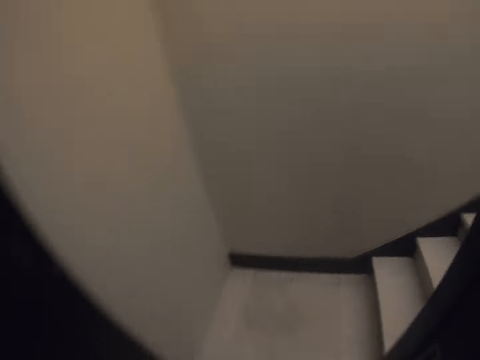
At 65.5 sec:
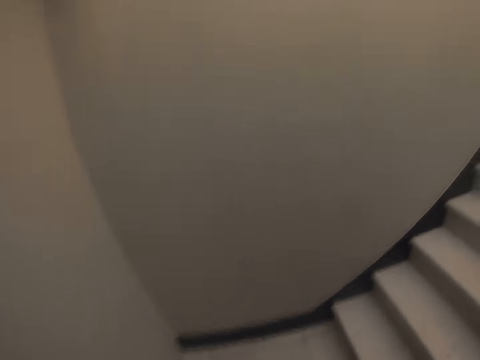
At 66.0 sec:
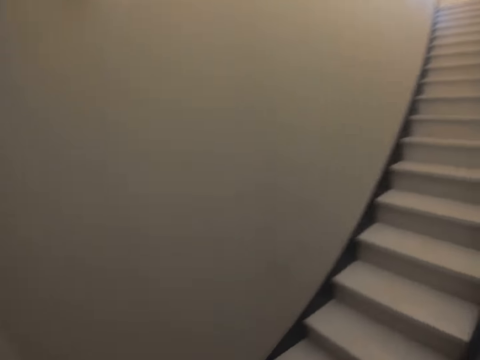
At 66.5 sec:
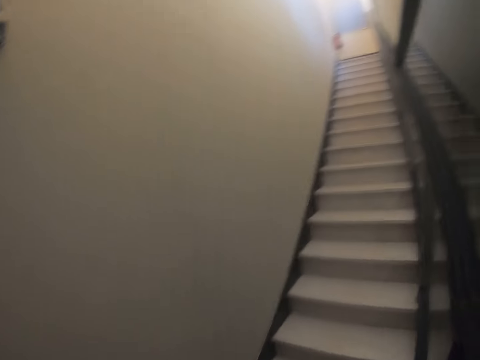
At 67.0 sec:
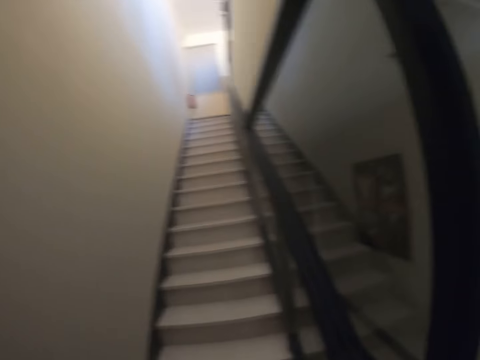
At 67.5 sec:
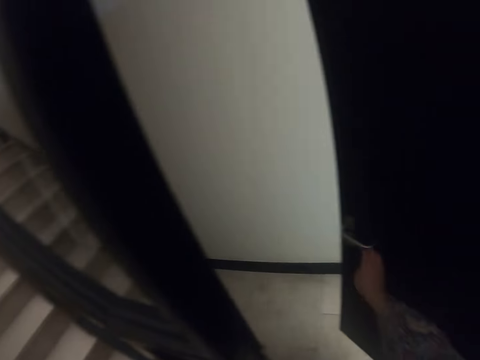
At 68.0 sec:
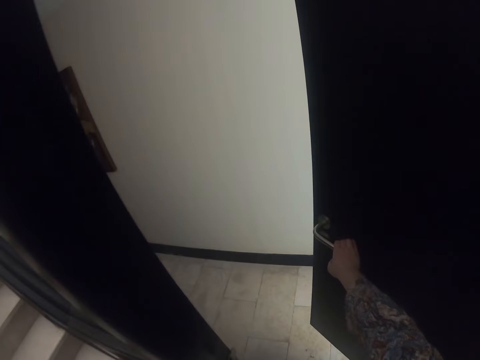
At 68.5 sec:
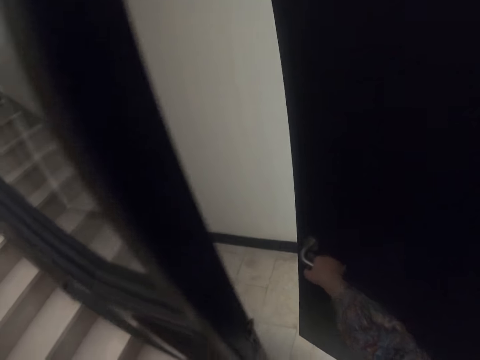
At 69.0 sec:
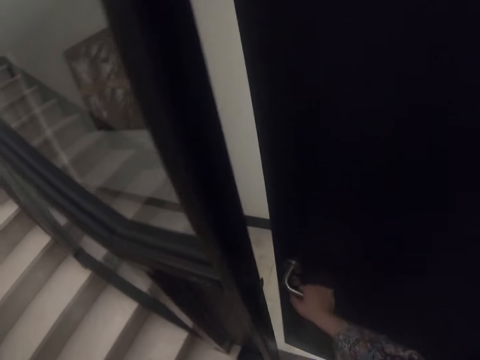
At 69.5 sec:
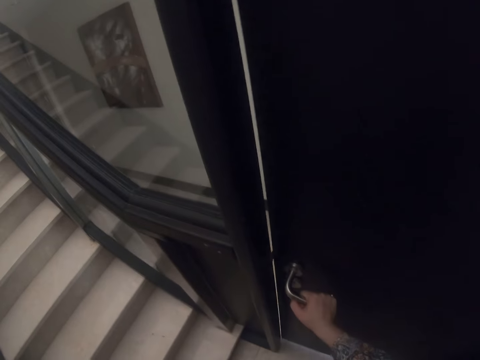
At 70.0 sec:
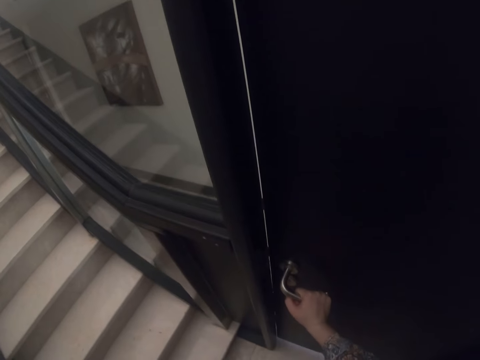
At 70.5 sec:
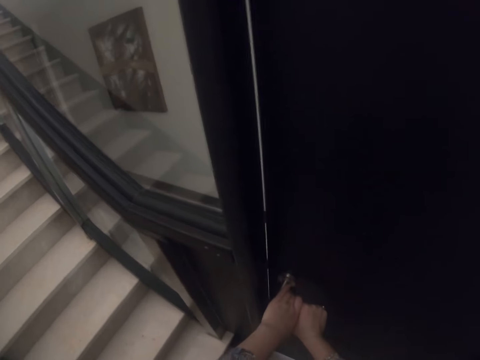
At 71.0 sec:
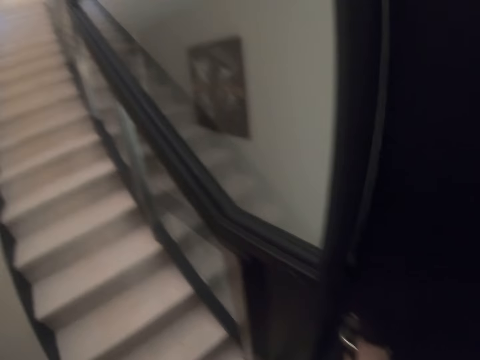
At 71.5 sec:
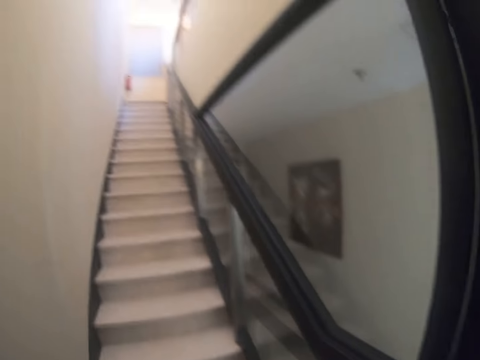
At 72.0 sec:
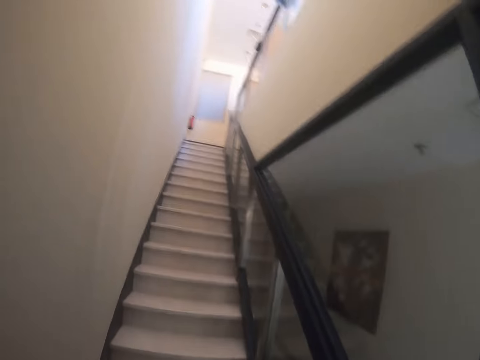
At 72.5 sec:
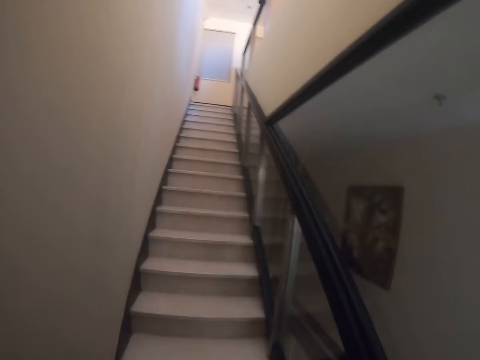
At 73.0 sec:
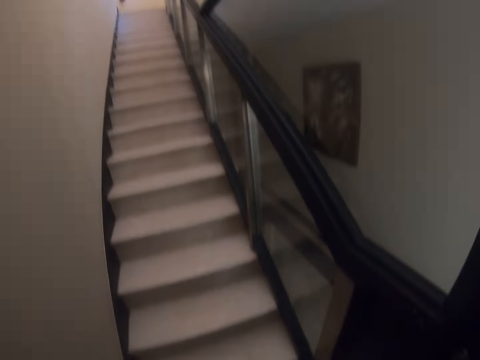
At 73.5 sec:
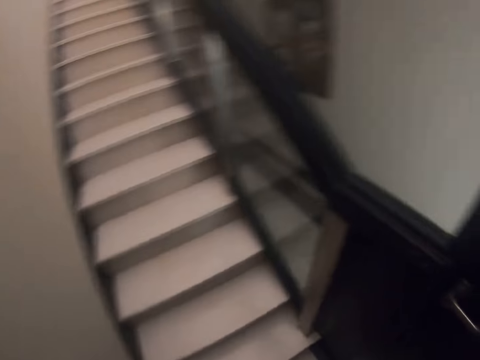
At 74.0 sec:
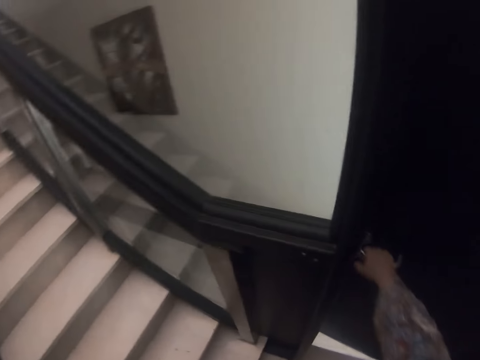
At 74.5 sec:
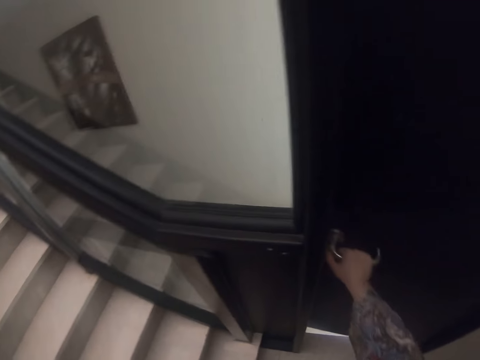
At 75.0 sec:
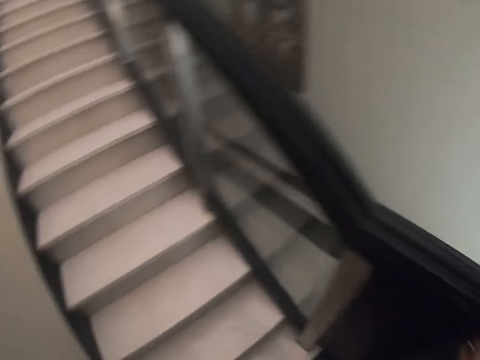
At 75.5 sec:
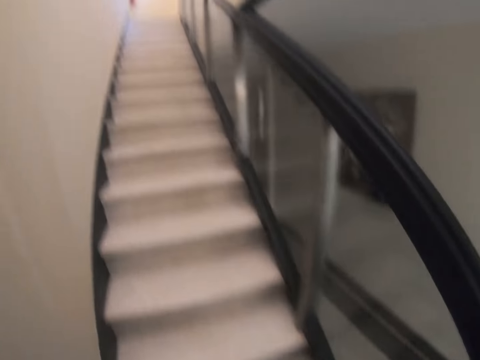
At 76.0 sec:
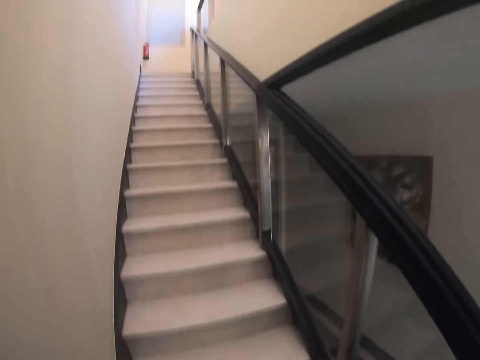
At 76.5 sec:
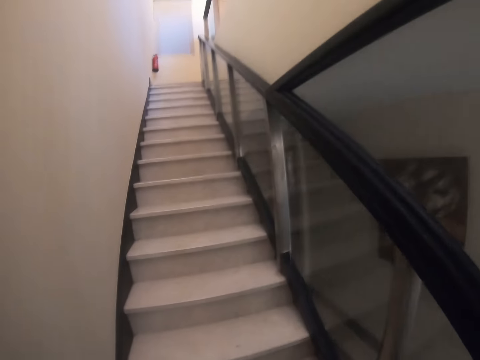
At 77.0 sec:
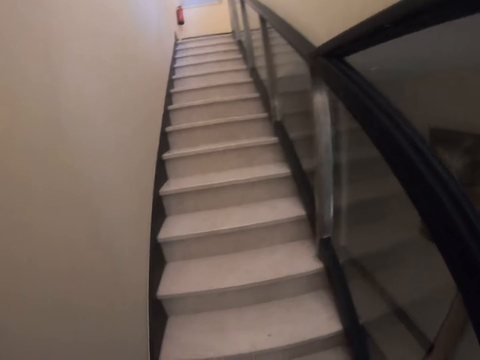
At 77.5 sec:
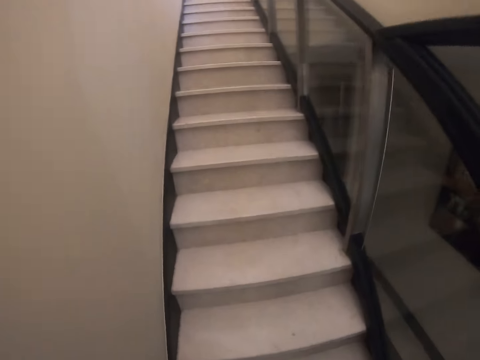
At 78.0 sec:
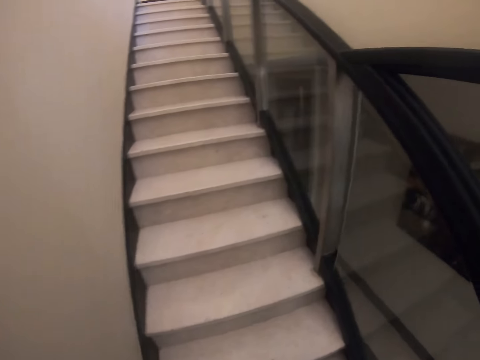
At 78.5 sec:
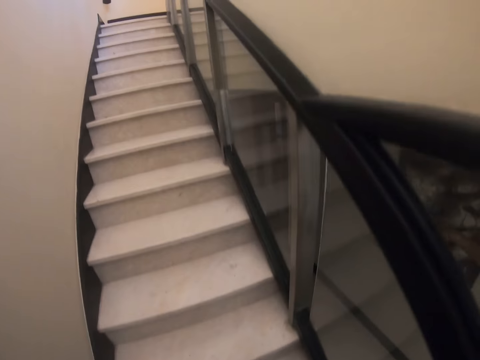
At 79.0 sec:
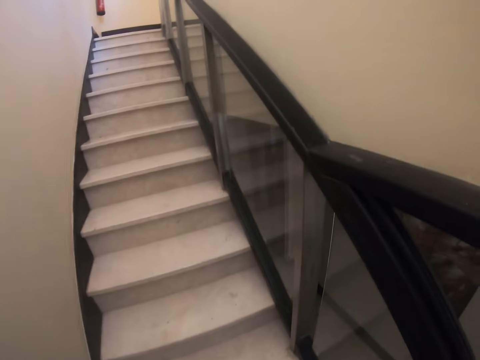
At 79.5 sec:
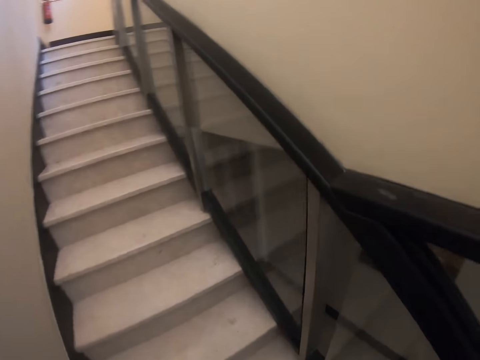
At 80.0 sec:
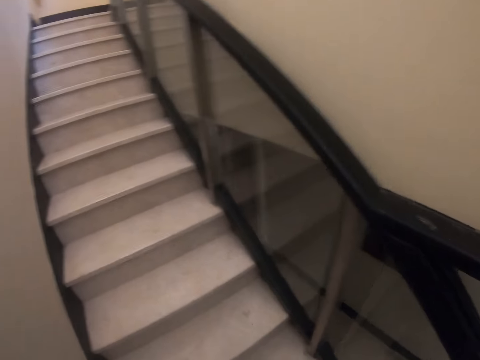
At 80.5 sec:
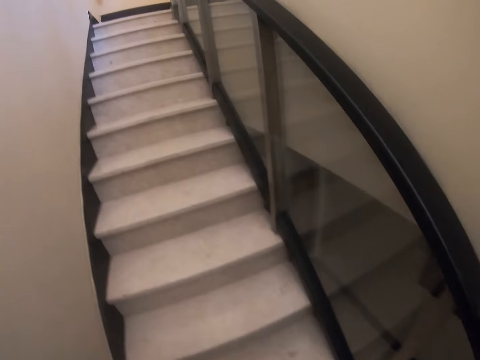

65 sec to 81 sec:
A woman converses with the camera wearer. The camera wearer closes the door. They pull the door. They walk up the stairs.

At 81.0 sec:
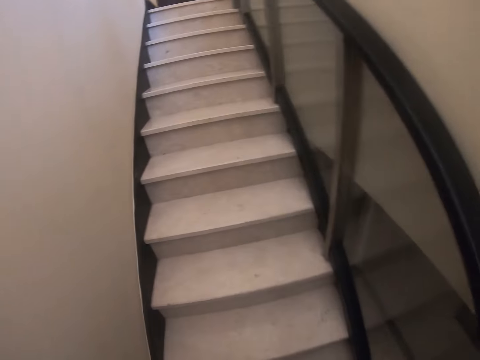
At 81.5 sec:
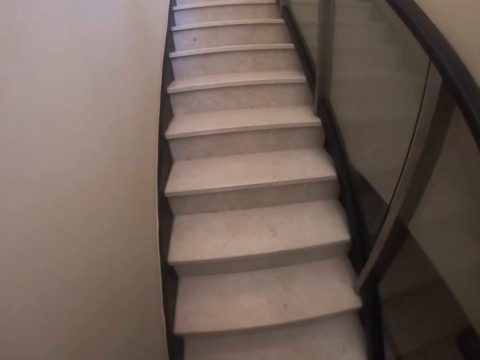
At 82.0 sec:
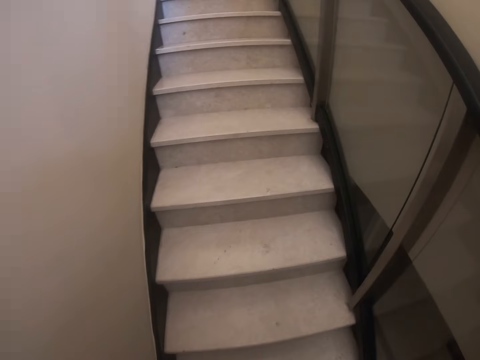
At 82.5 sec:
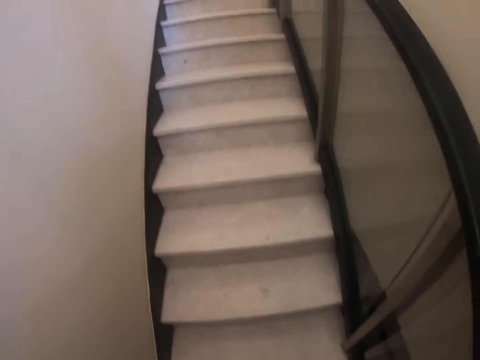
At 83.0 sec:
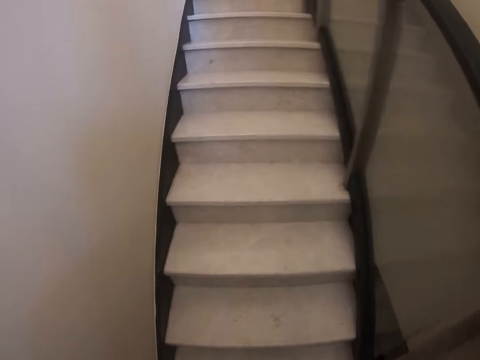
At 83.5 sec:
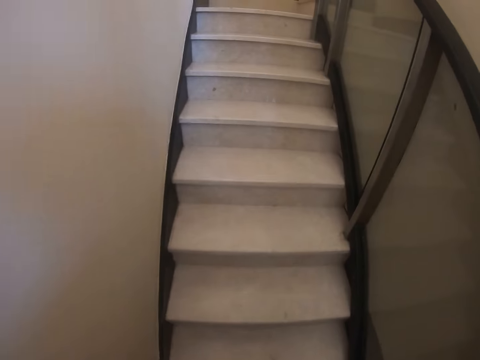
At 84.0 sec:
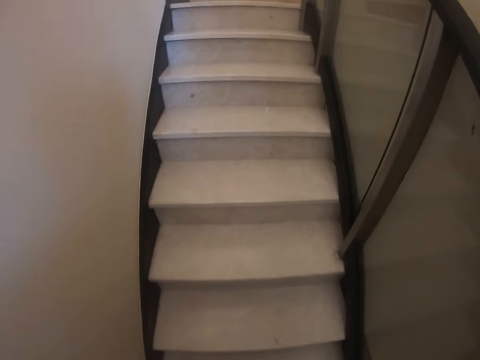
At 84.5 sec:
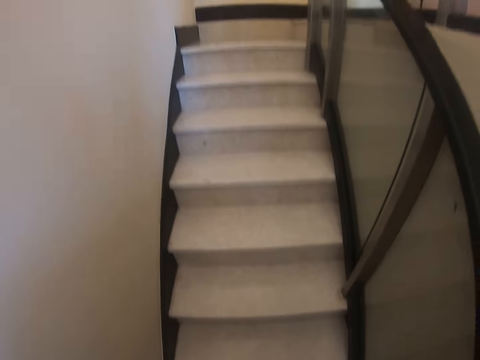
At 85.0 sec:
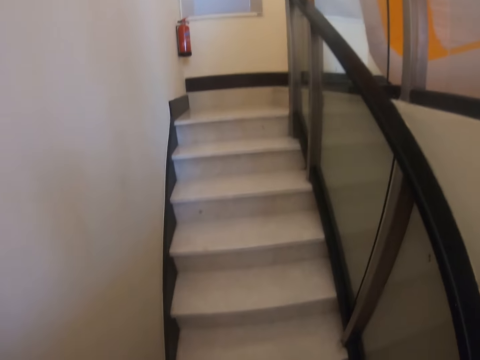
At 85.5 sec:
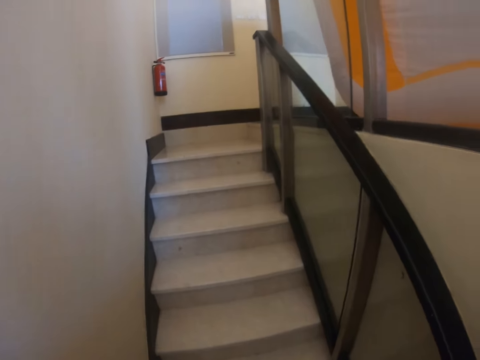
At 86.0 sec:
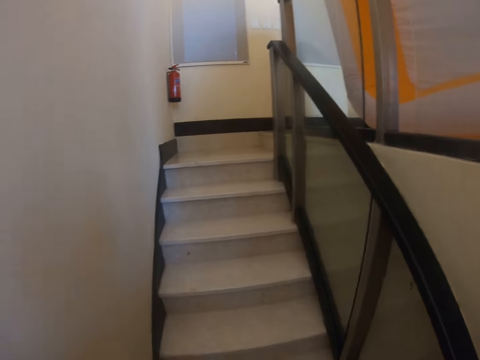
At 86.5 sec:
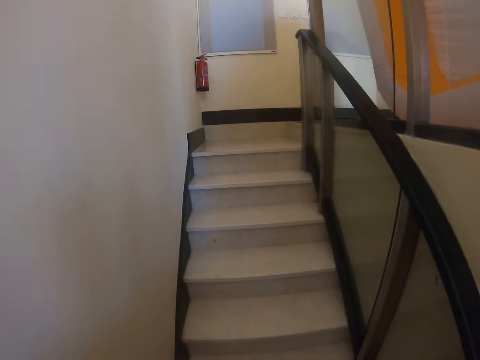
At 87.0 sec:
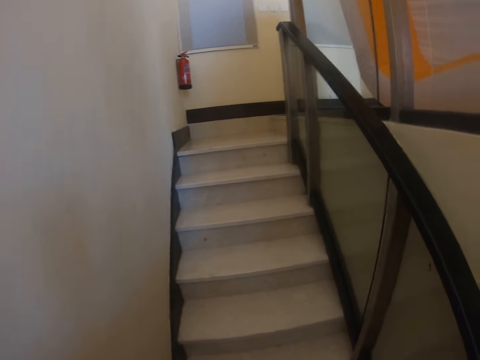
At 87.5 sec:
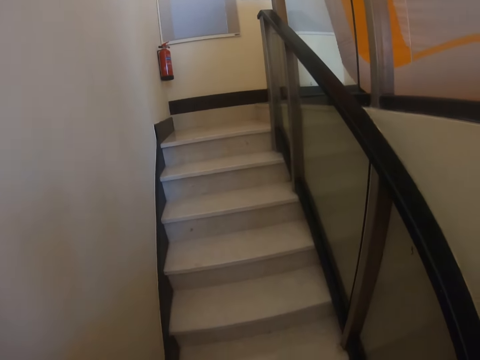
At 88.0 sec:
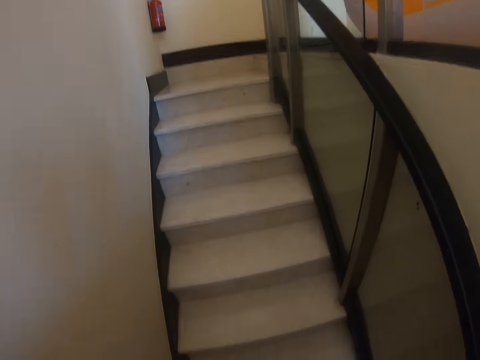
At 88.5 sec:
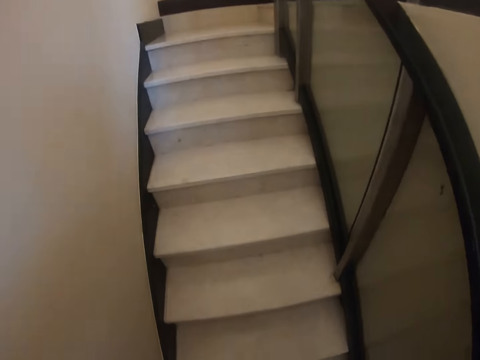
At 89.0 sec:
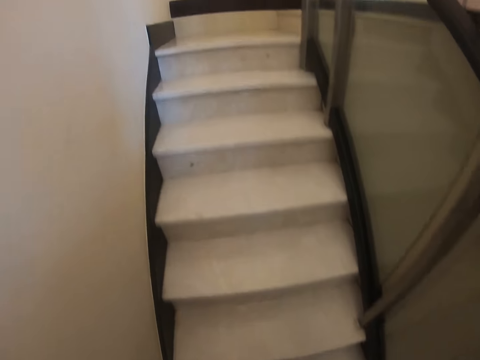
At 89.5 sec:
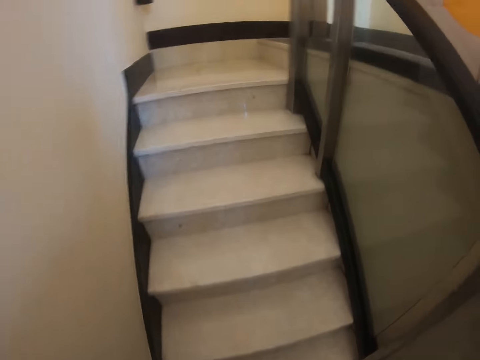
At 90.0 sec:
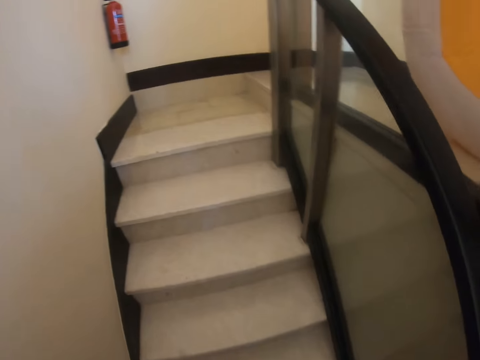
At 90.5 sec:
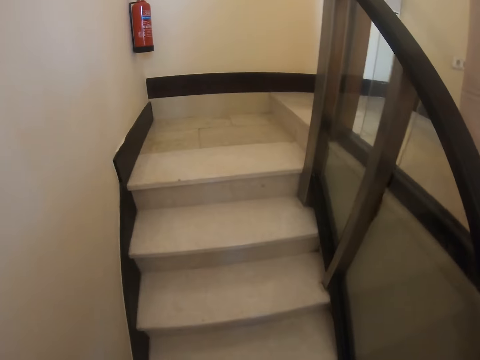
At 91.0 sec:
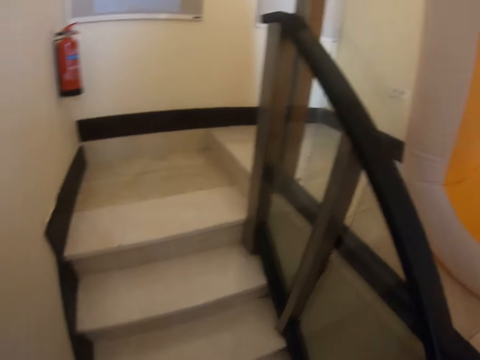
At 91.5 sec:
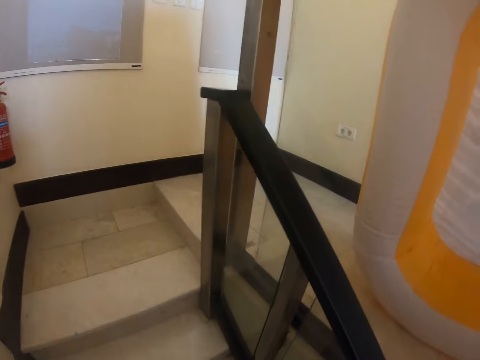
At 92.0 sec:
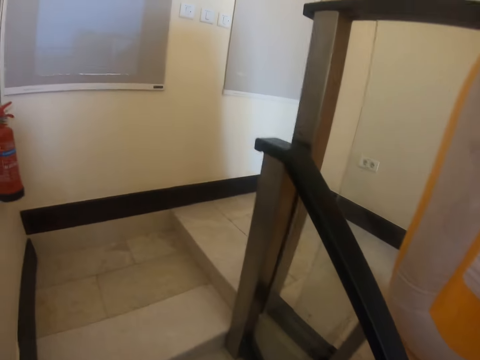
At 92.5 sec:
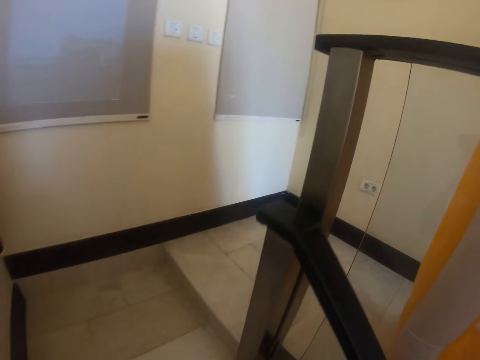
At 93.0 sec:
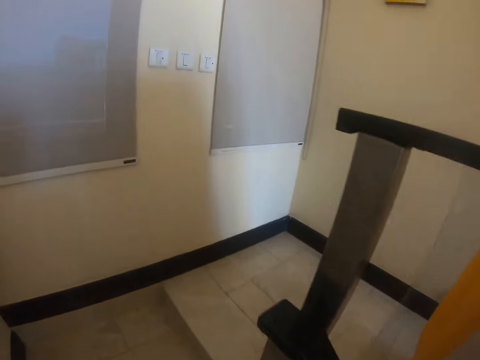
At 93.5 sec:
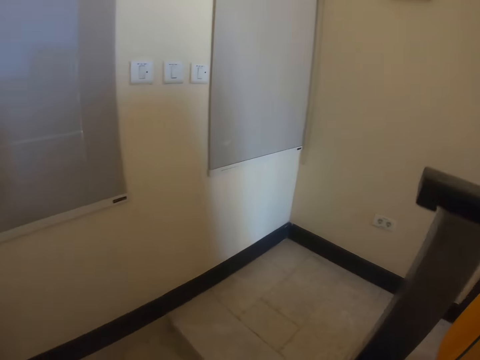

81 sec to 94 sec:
The camera wearer rests on the stairs. They walk up the stairs.
